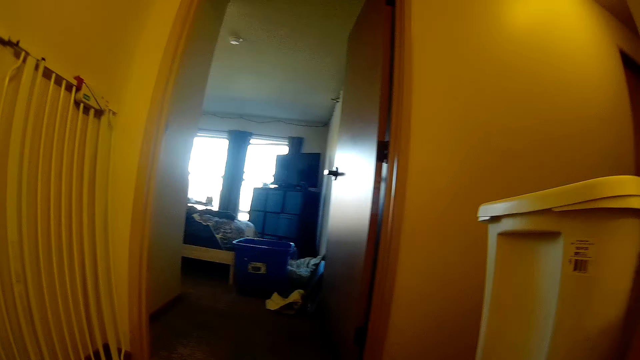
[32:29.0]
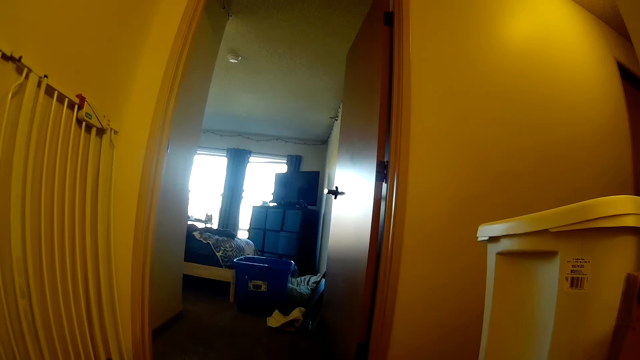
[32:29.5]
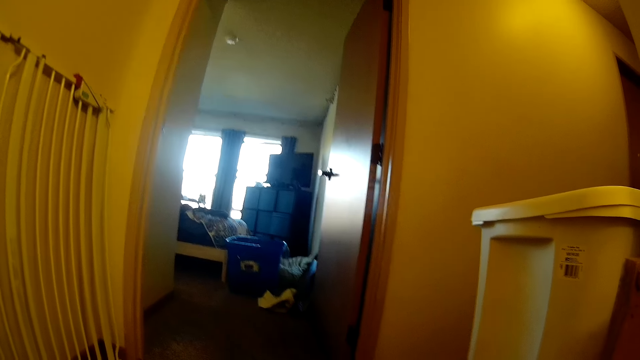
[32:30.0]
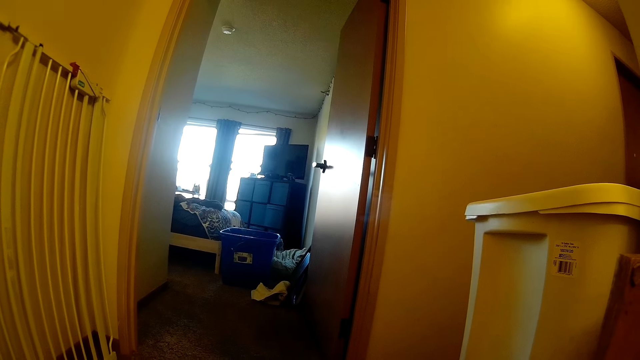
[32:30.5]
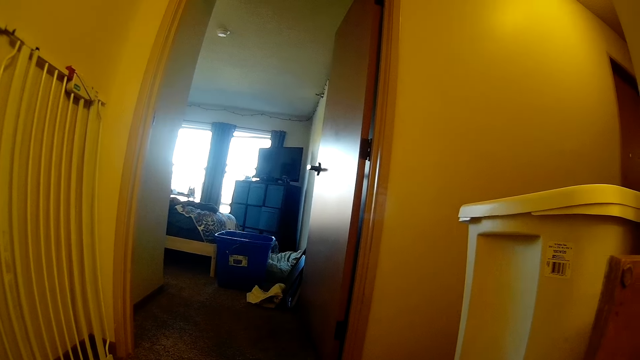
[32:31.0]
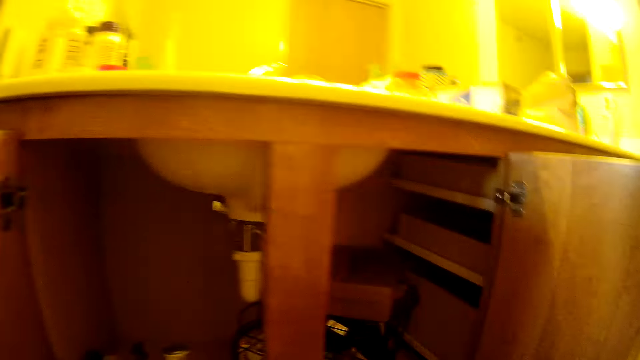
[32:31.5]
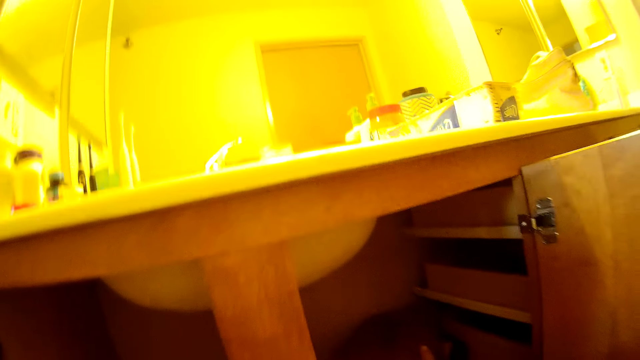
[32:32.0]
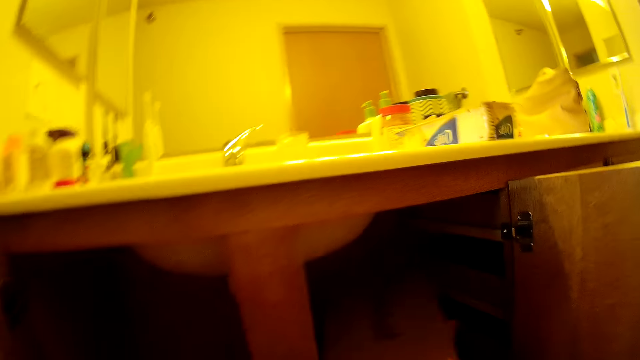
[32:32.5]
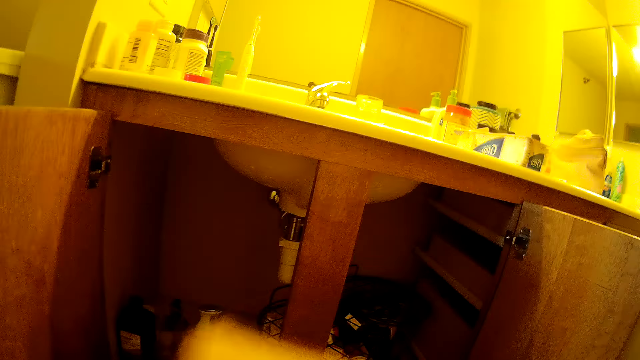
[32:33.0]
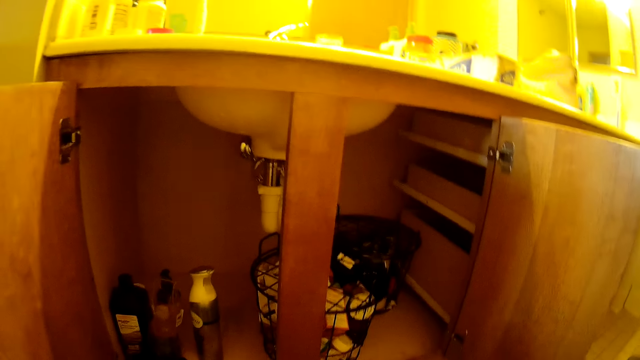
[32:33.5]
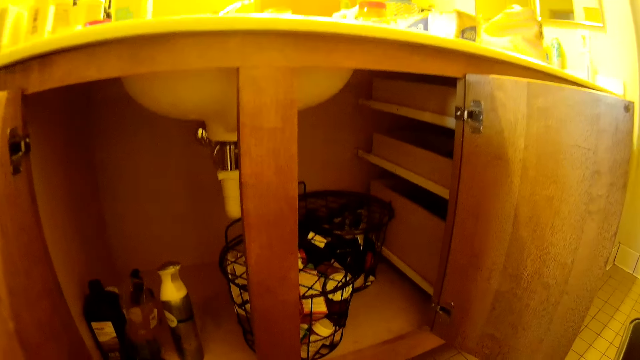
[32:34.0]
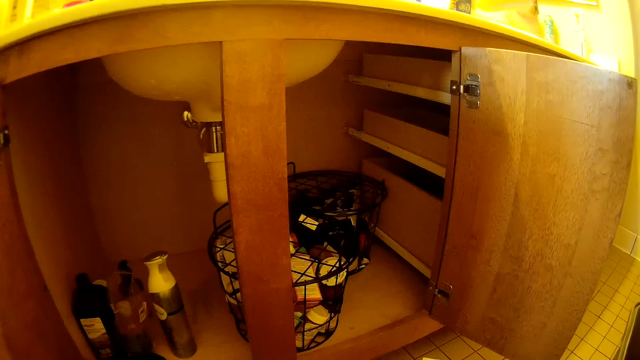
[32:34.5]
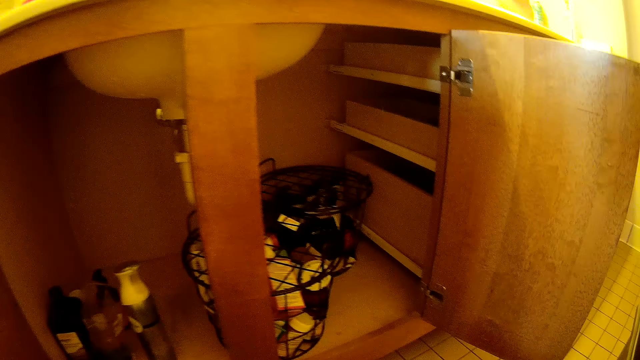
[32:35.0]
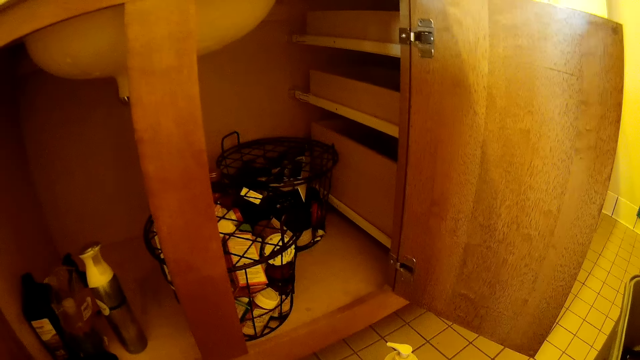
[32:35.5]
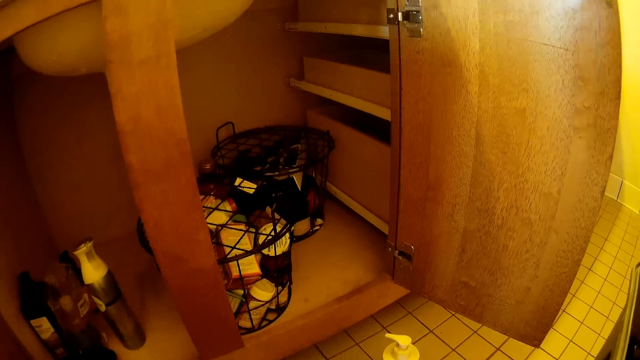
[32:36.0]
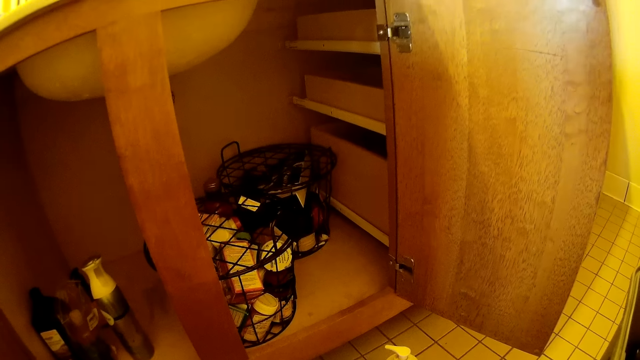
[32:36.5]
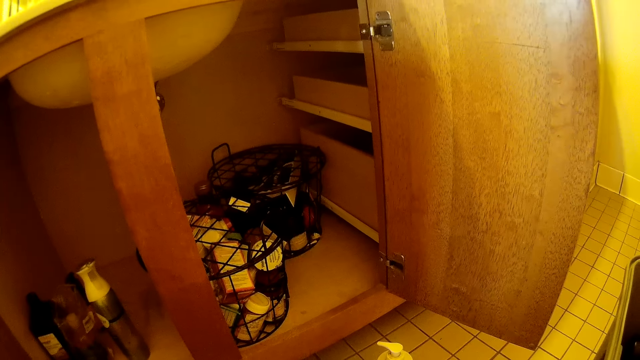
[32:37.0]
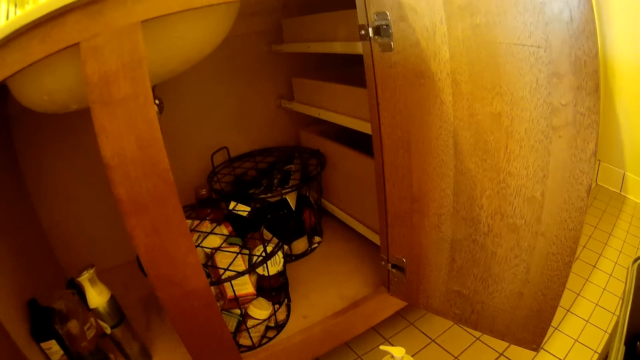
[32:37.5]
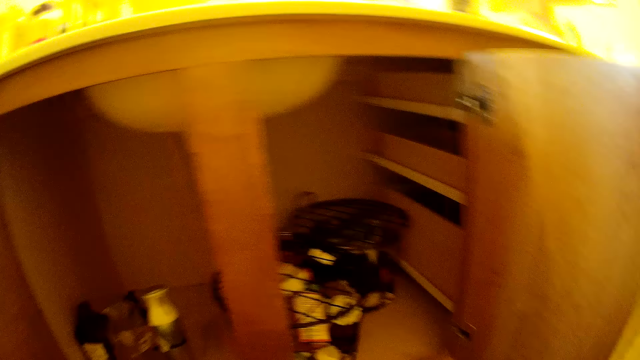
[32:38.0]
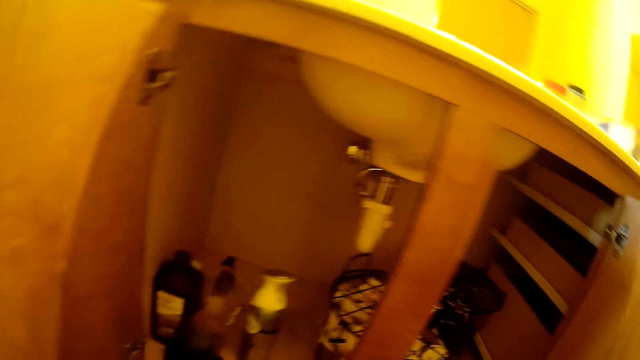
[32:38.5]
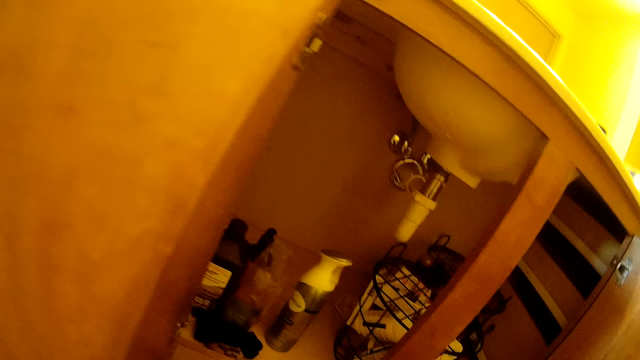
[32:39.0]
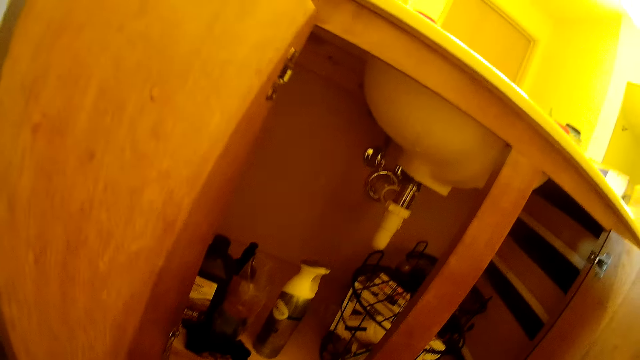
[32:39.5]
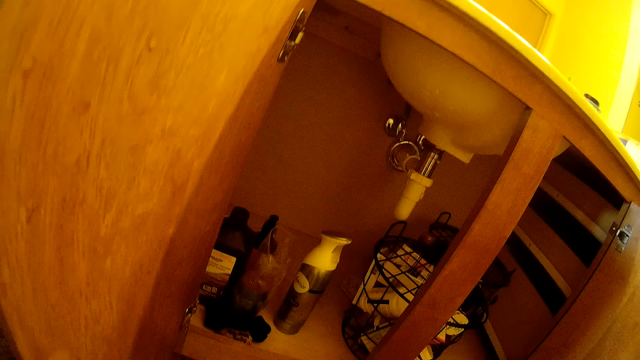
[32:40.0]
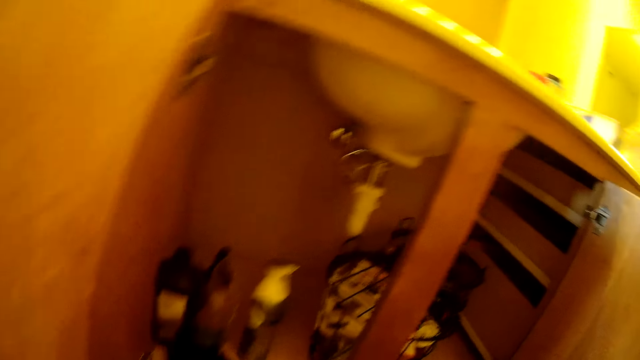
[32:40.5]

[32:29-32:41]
The camera wearer picks up a box. They drop the box on the floor. They stare in the cabinet.

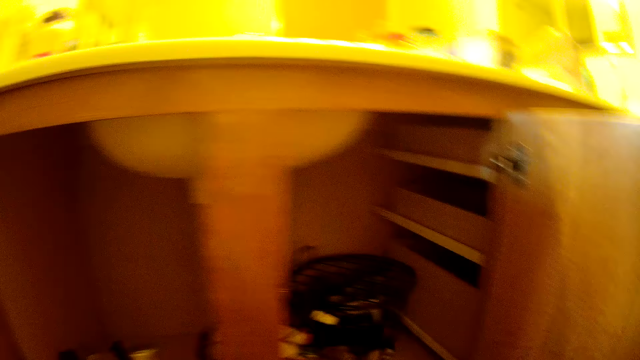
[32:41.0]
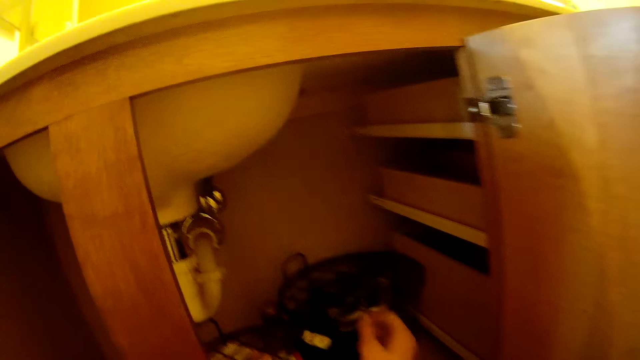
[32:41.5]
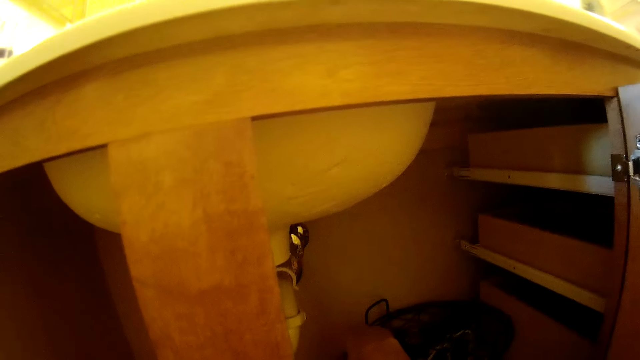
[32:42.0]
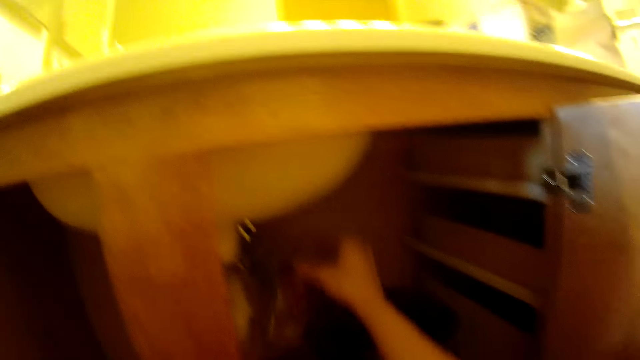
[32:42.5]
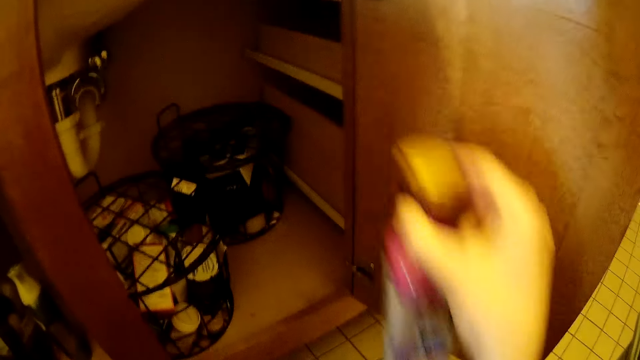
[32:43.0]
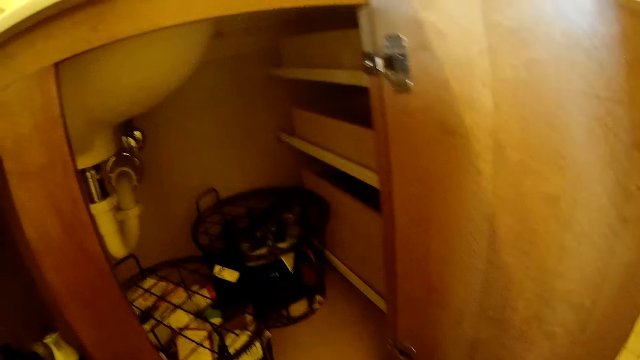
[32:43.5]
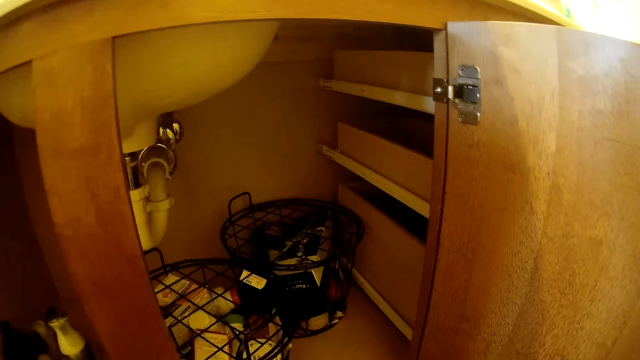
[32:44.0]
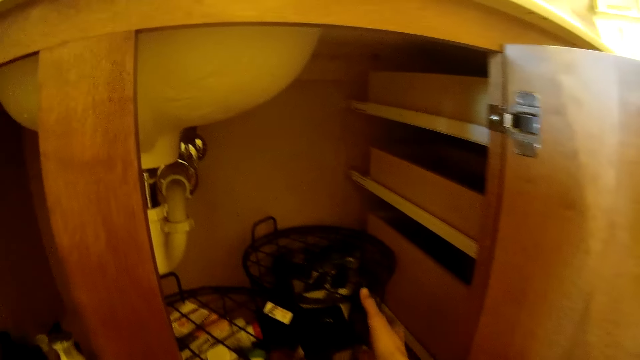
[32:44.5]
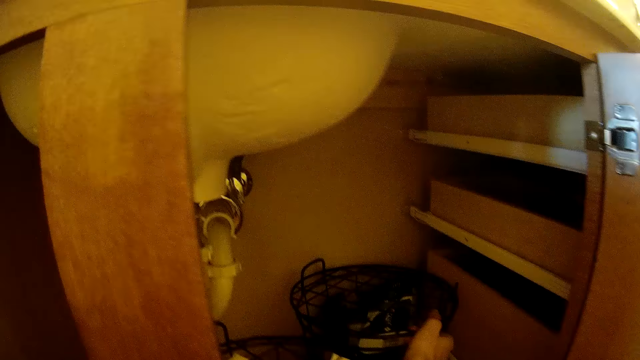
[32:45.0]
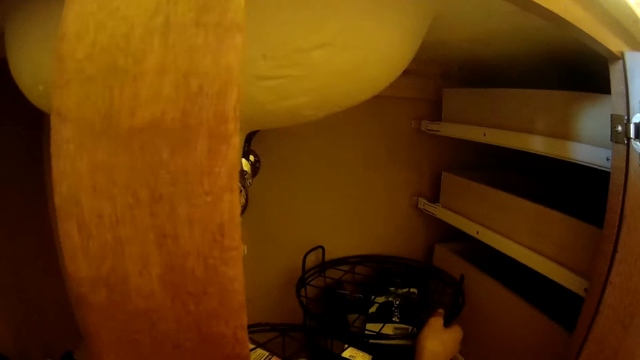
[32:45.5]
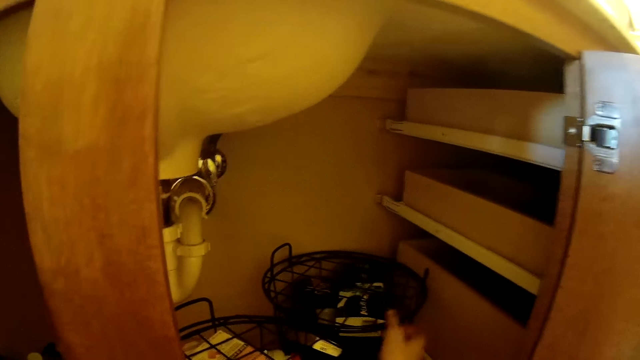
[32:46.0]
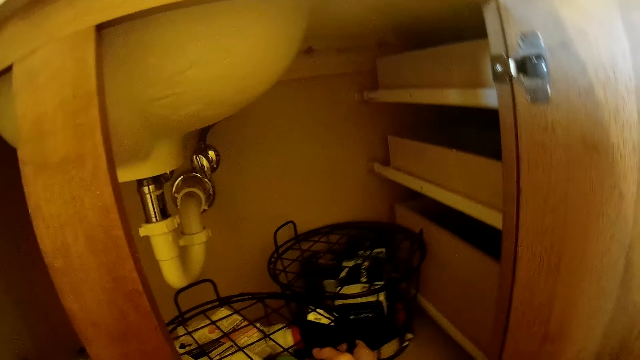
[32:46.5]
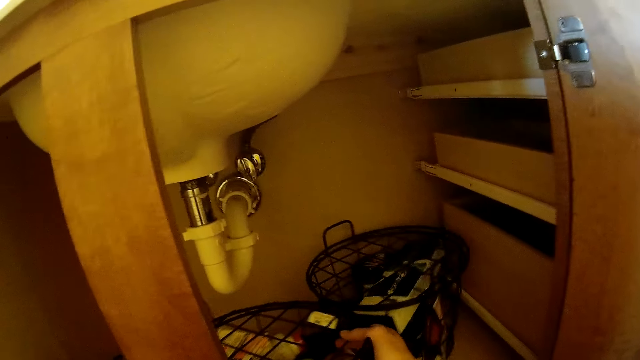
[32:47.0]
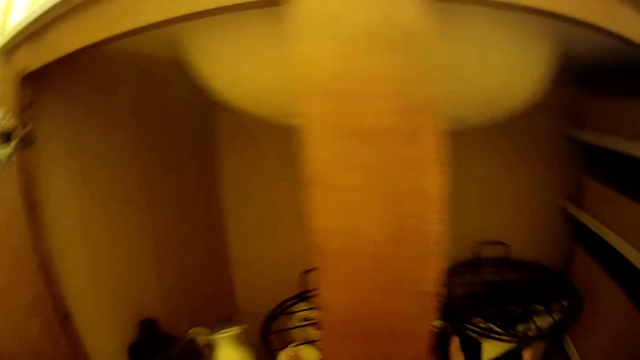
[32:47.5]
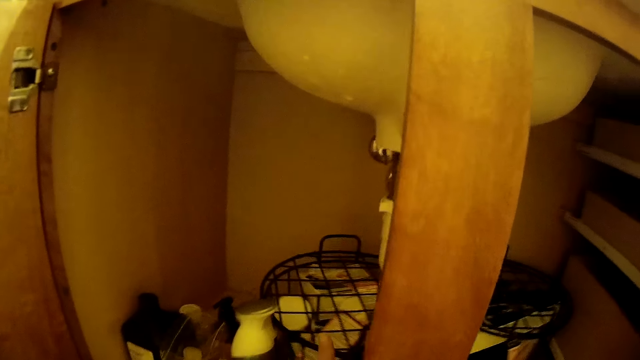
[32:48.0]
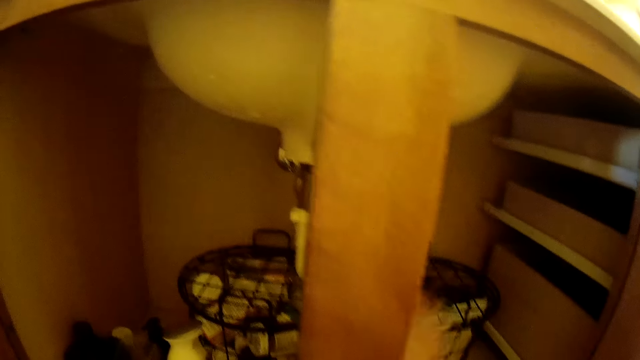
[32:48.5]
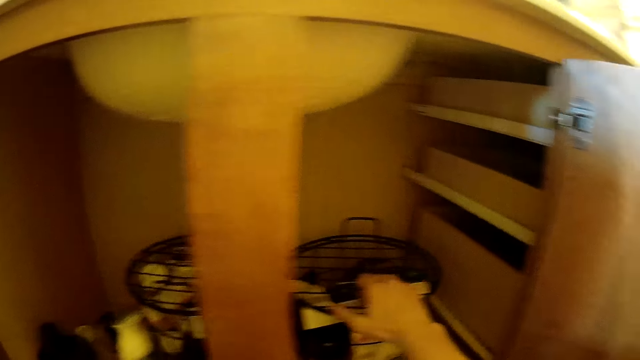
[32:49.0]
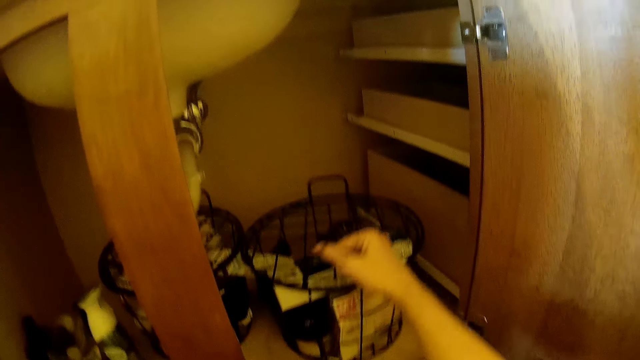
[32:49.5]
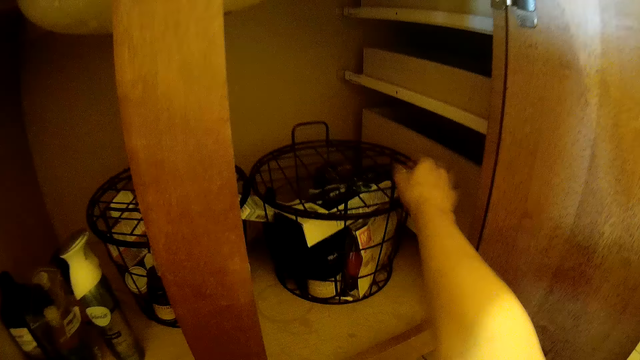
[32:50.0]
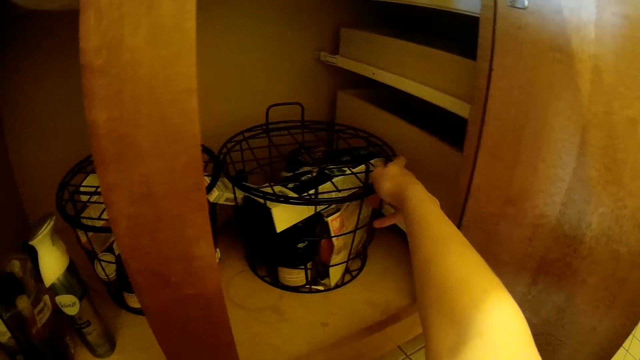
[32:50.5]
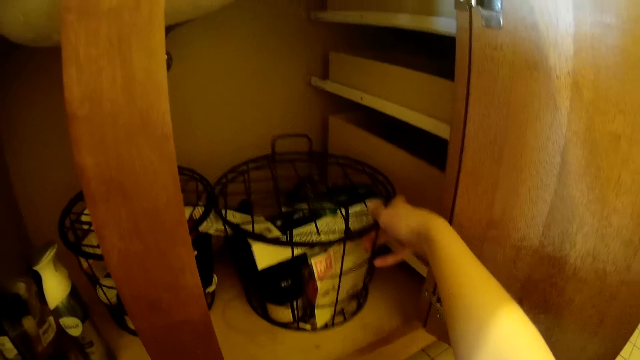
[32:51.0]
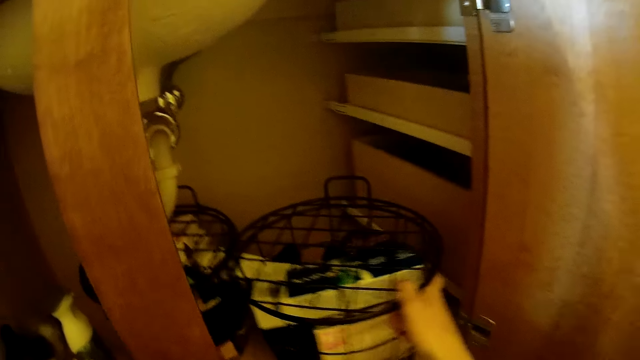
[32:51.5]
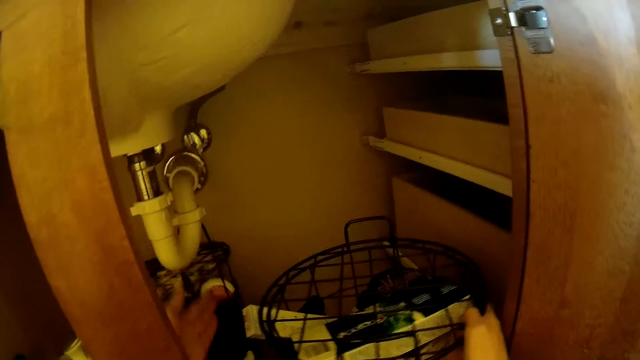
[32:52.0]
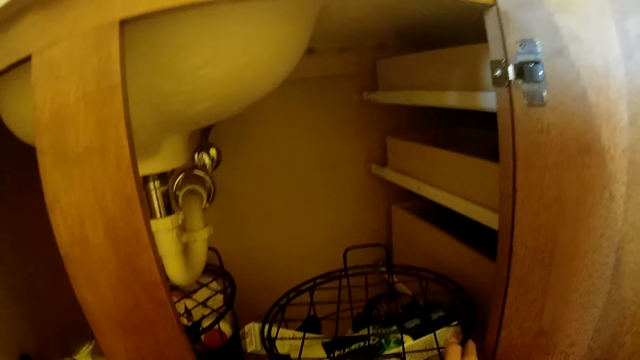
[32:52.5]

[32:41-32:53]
The camera wearer picks up a bottle. They drop the bottle on the floor. They move container cases in the cabinet. They pick up a container case.
